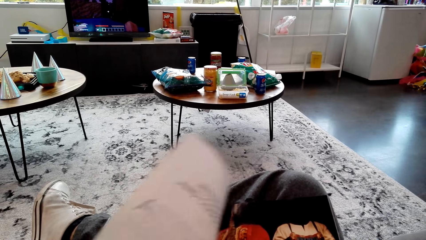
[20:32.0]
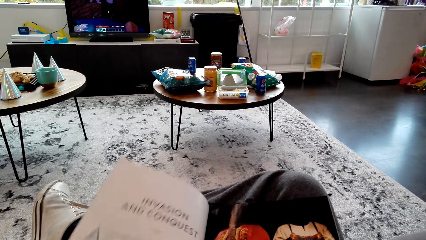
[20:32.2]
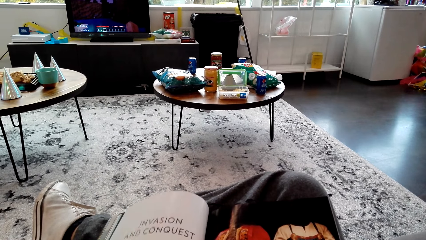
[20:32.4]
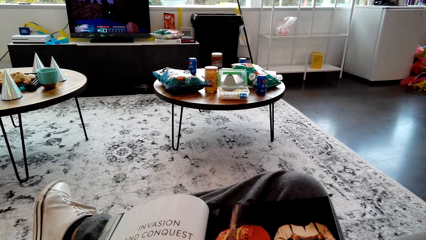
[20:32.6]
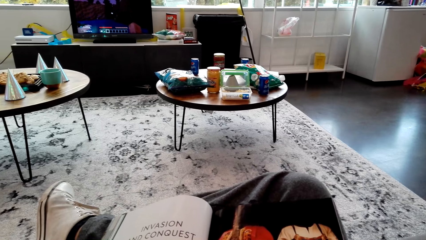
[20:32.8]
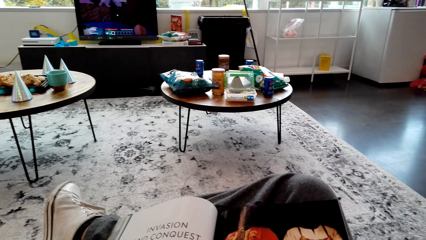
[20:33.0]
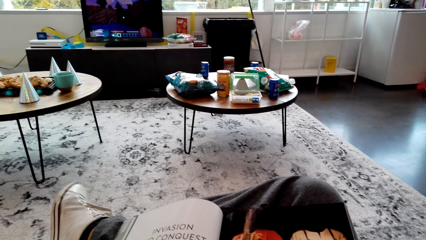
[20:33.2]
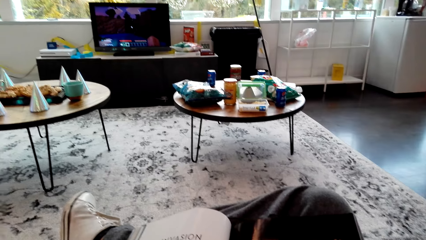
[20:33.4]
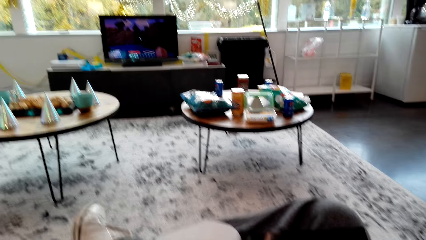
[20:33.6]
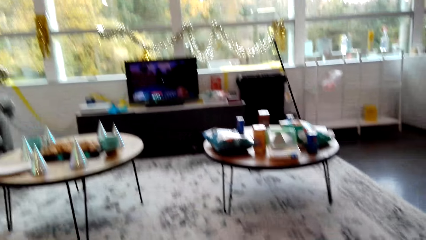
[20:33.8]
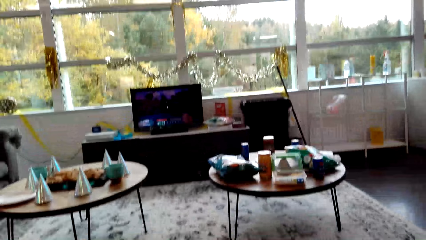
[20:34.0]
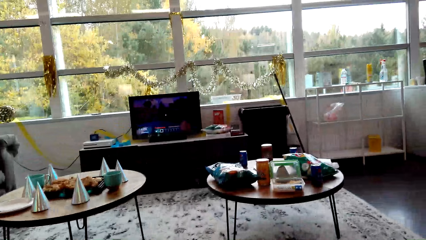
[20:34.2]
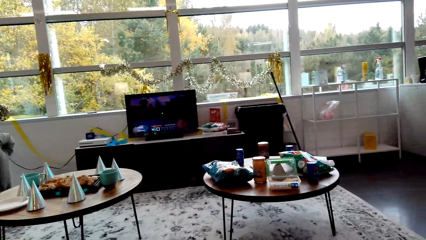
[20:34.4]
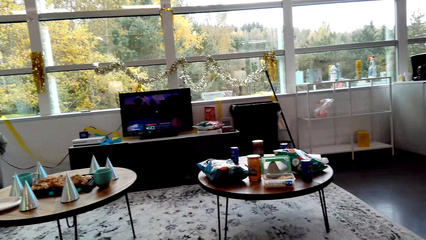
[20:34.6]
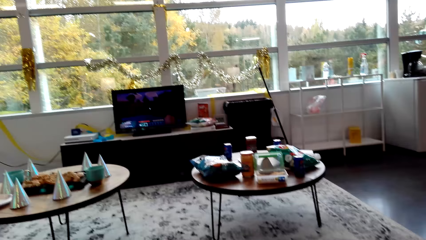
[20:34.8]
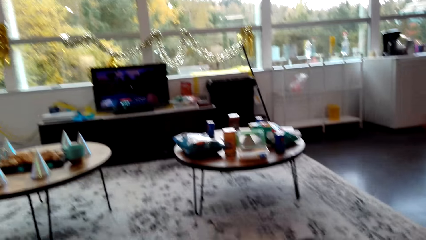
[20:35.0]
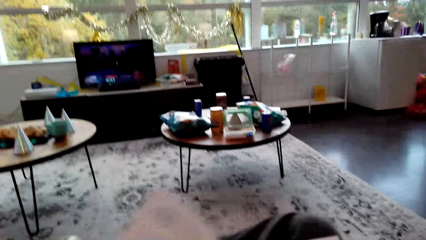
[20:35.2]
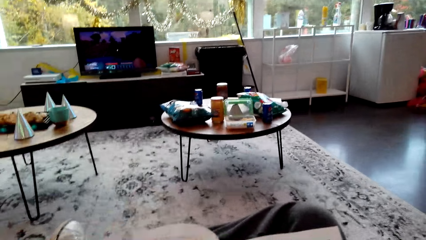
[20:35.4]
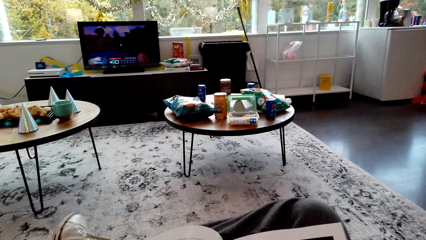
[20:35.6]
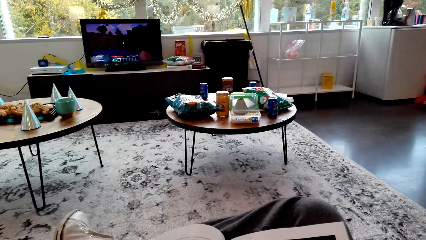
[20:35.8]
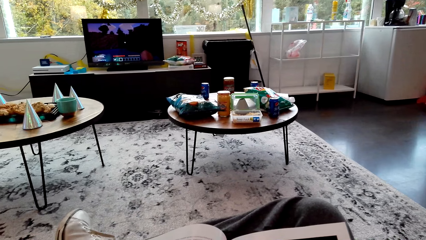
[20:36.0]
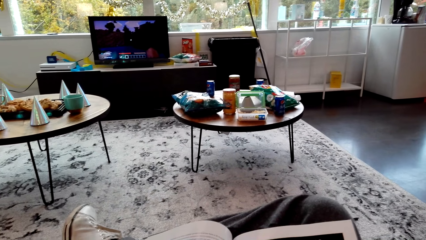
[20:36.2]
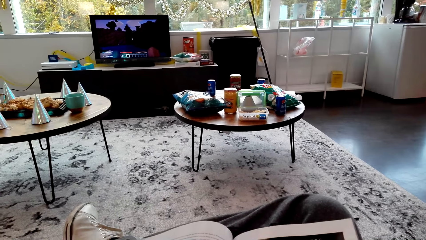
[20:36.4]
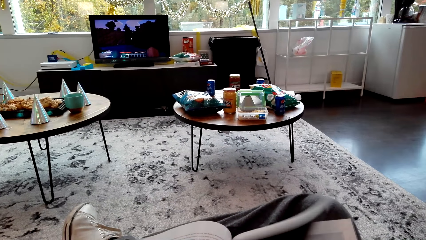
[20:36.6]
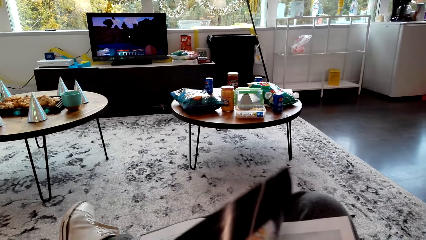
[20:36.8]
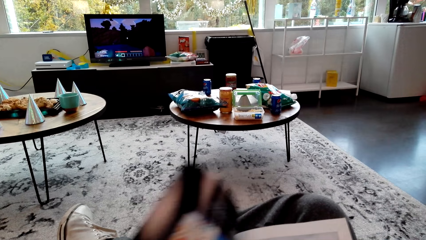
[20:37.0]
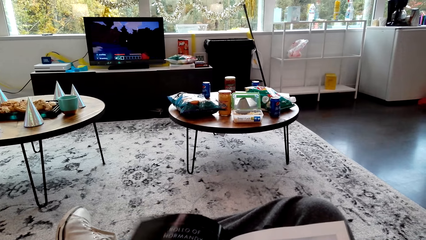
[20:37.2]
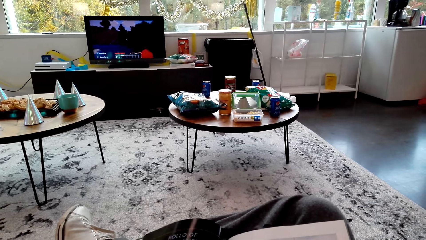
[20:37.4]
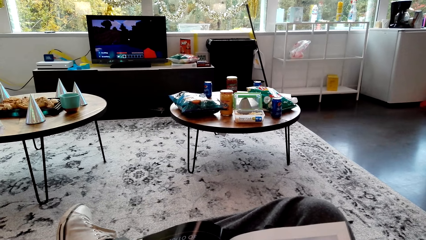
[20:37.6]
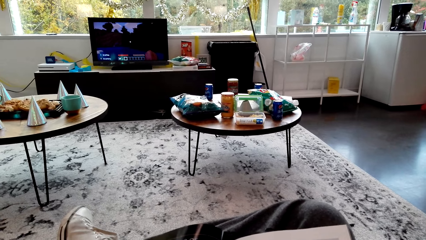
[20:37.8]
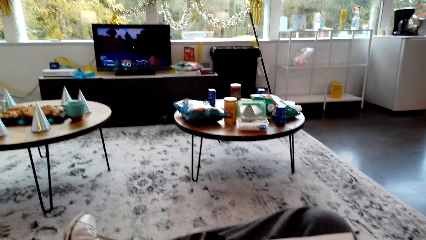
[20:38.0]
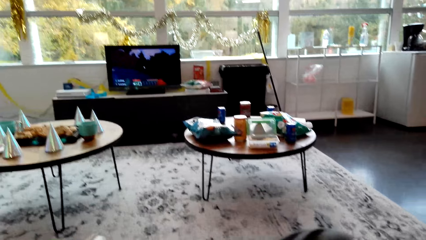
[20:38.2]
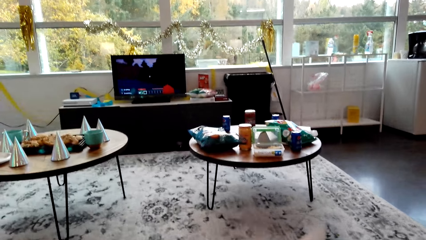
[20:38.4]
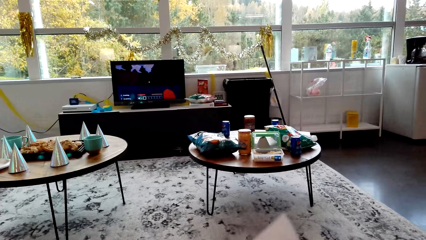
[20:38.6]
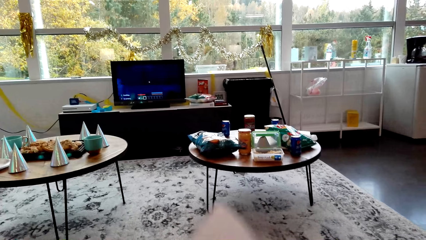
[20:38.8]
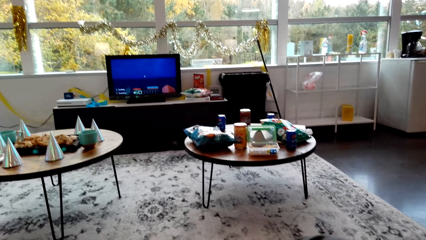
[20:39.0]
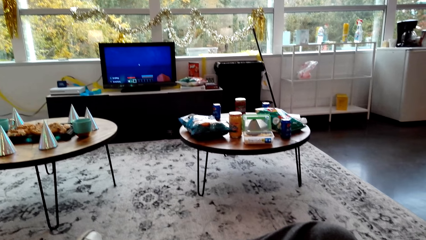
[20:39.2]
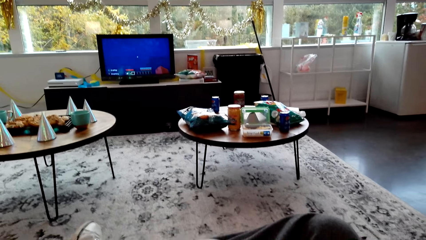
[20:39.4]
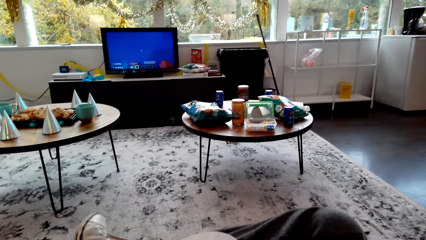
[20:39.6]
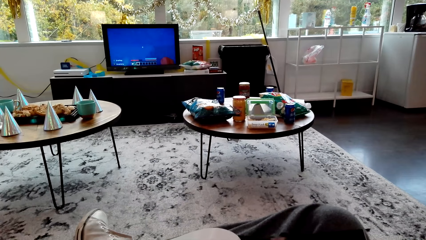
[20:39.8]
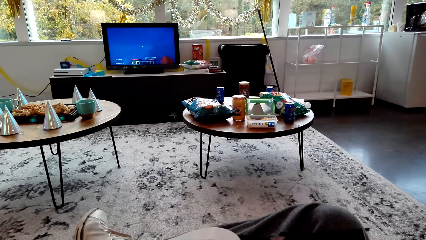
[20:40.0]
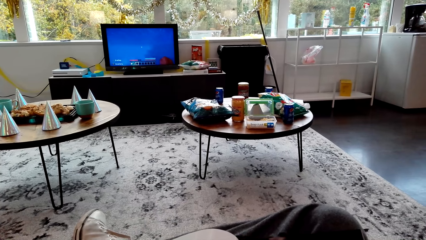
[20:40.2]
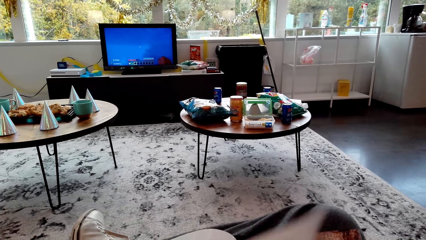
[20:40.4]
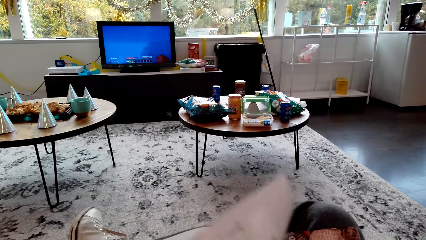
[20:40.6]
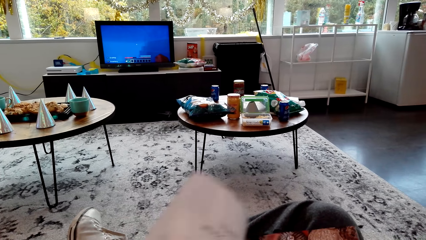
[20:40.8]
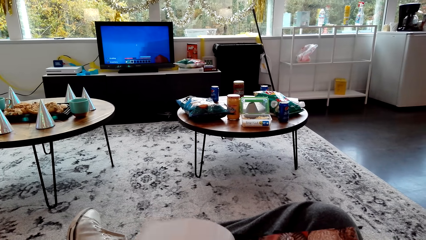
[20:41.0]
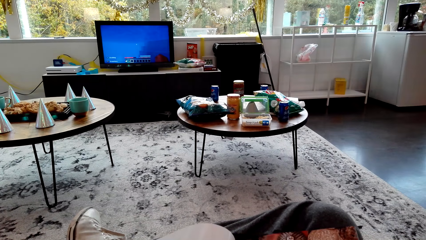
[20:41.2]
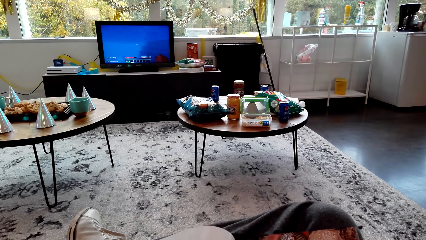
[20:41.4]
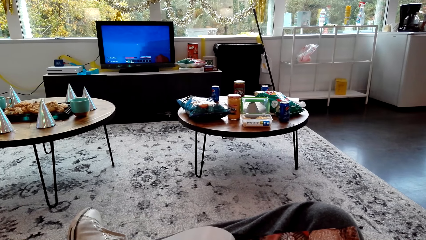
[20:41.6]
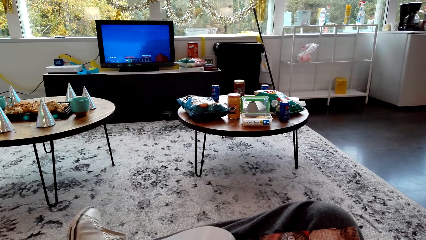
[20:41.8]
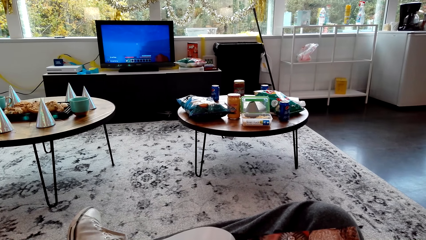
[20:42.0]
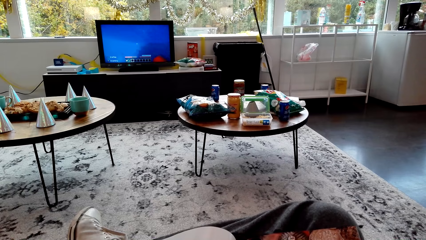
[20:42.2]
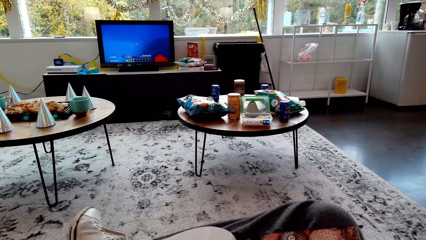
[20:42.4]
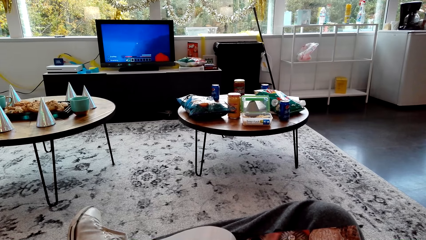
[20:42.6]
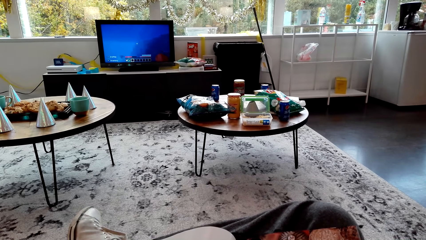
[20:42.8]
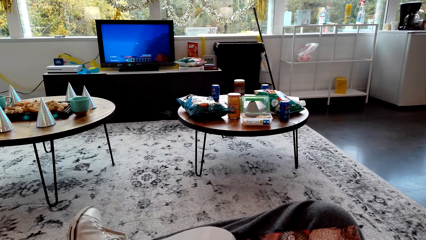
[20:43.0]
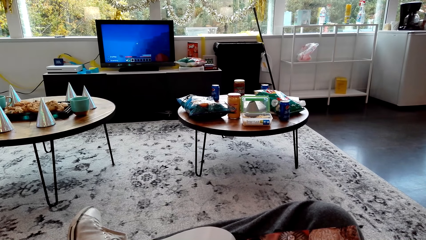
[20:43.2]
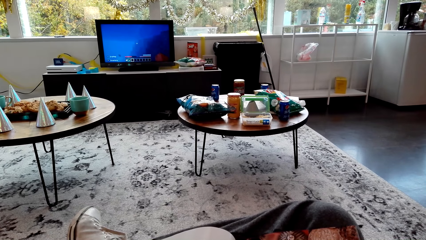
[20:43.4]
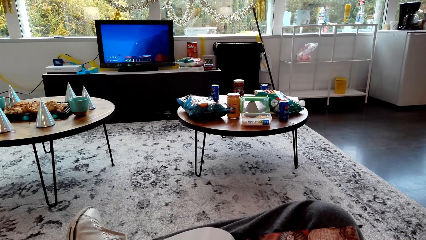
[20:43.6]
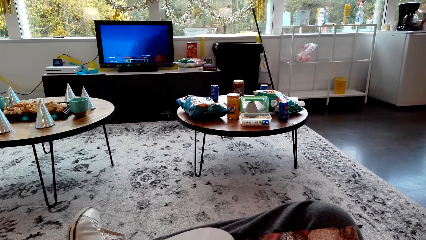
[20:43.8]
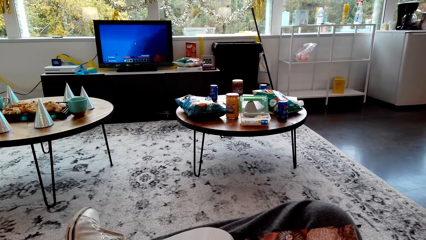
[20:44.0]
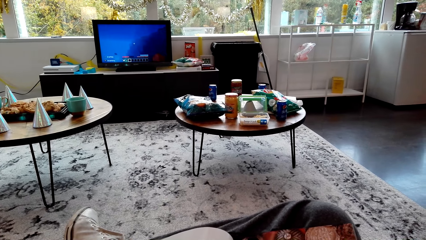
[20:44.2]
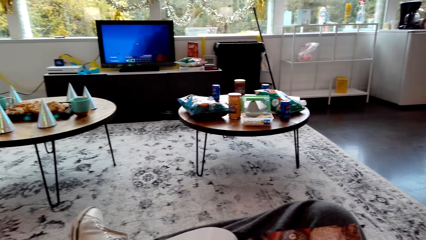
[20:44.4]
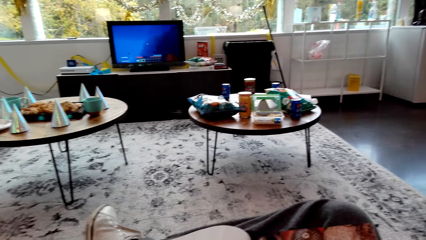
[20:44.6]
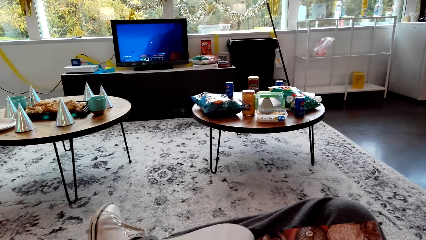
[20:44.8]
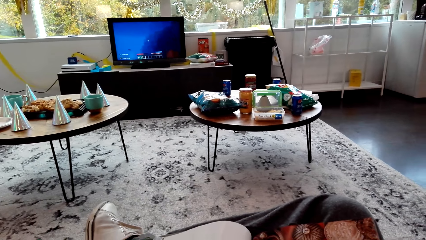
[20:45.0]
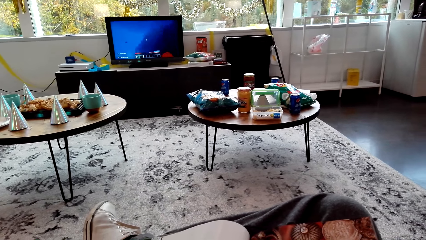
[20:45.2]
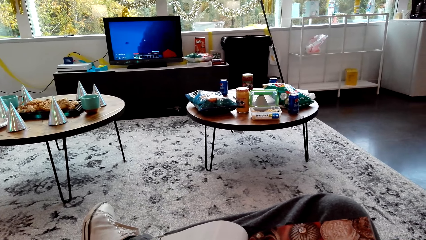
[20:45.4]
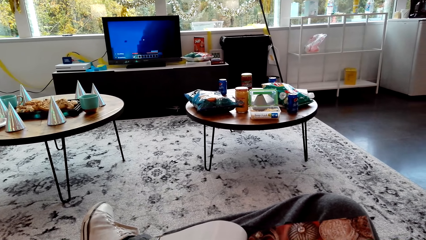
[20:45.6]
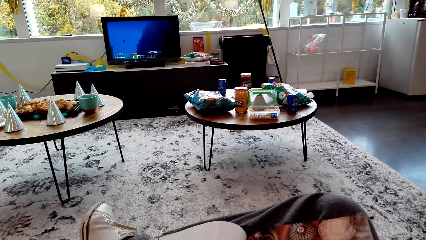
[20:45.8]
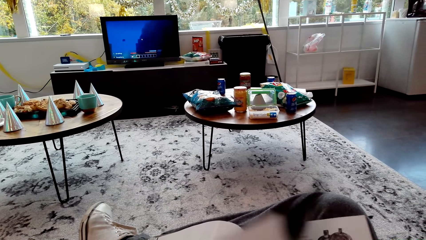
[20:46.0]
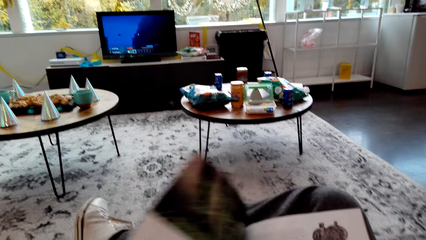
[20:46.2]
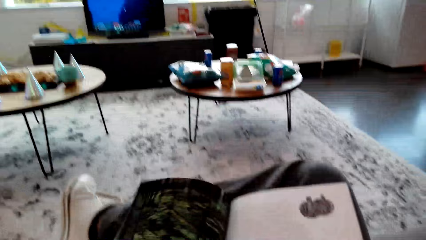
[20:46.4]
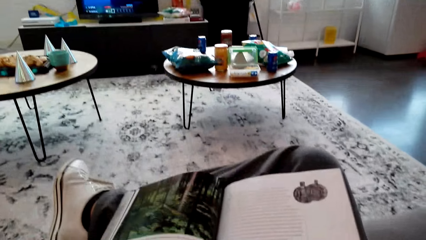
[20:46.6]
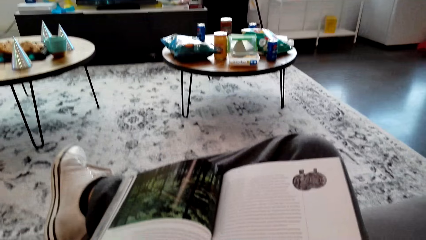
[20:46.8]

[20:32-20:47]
The camera wearer watches the television. They look around. They open pages of the book. They peruse the magazine and stare at the magazine. They watch the television. They open pages of the book. They read the book.
